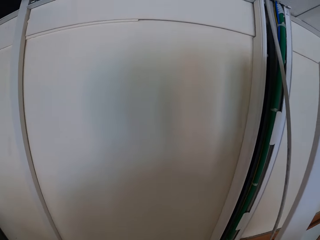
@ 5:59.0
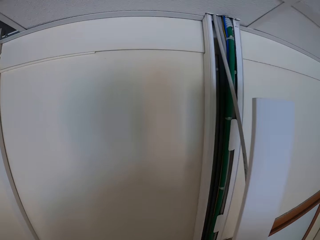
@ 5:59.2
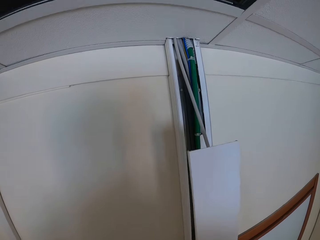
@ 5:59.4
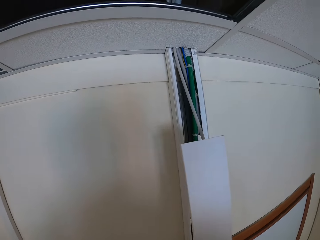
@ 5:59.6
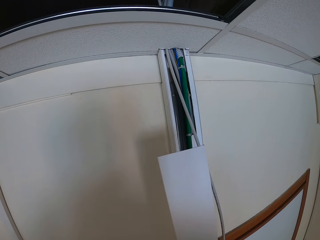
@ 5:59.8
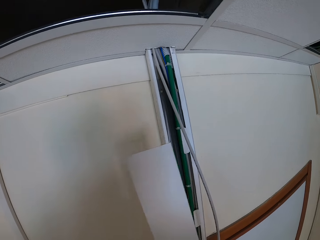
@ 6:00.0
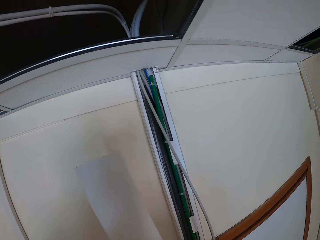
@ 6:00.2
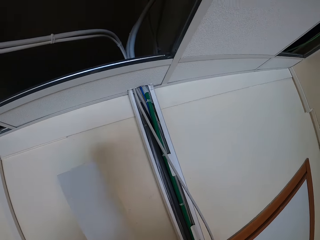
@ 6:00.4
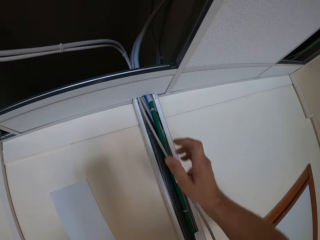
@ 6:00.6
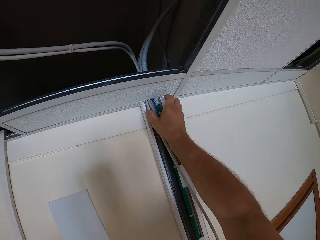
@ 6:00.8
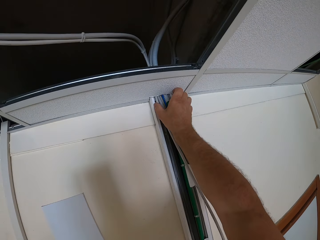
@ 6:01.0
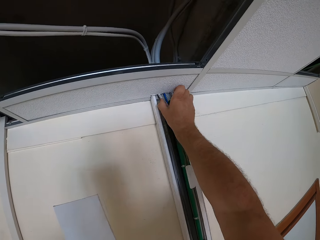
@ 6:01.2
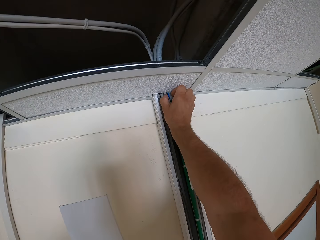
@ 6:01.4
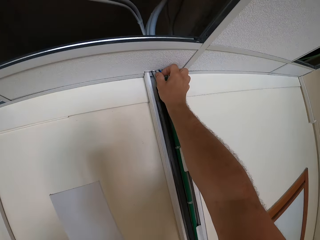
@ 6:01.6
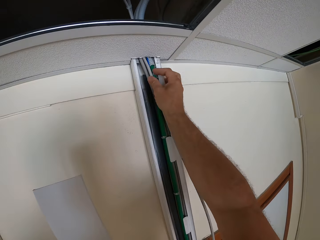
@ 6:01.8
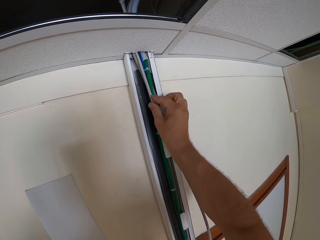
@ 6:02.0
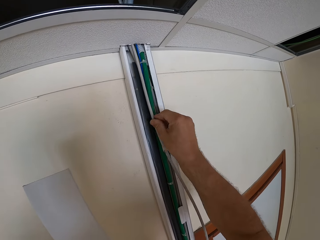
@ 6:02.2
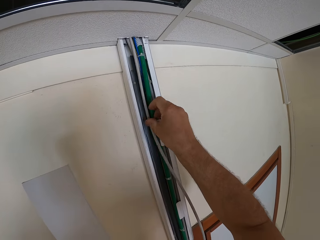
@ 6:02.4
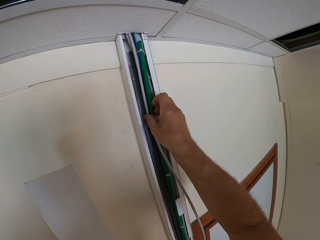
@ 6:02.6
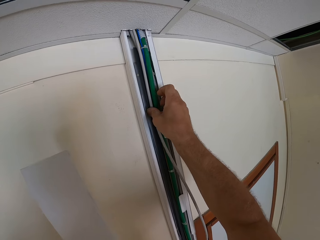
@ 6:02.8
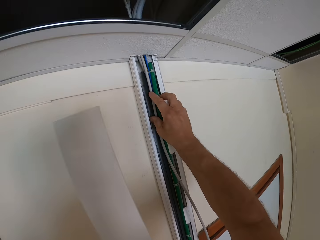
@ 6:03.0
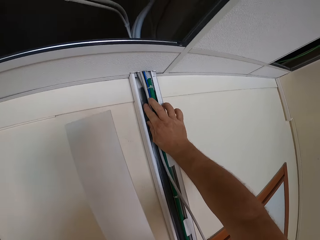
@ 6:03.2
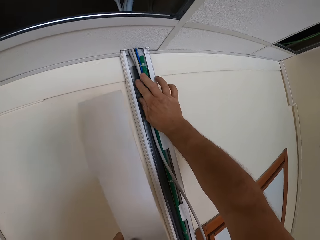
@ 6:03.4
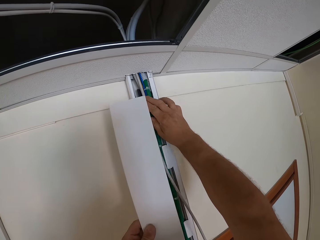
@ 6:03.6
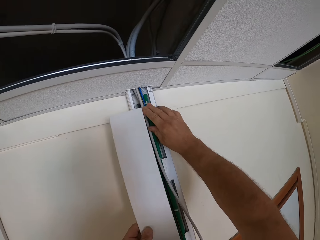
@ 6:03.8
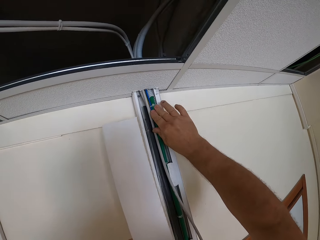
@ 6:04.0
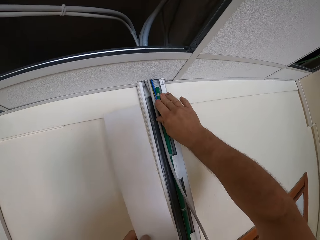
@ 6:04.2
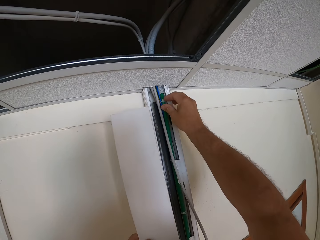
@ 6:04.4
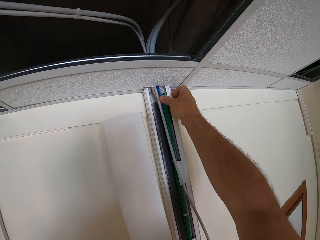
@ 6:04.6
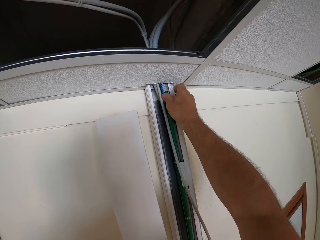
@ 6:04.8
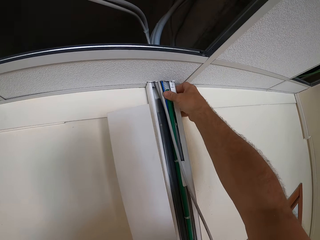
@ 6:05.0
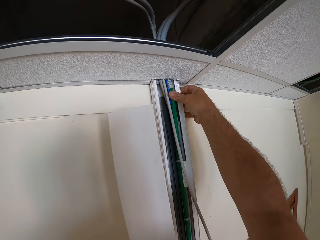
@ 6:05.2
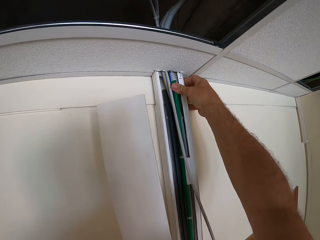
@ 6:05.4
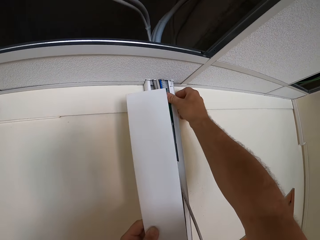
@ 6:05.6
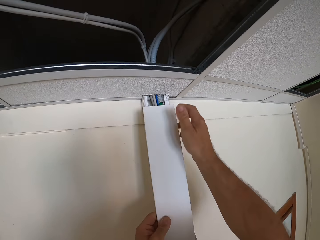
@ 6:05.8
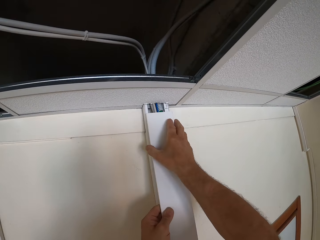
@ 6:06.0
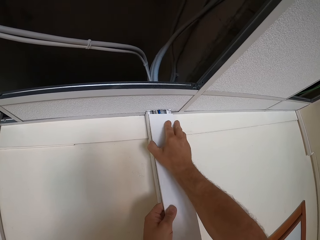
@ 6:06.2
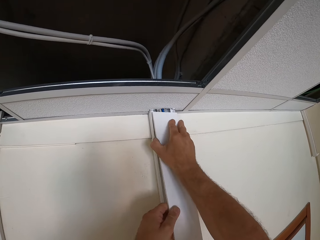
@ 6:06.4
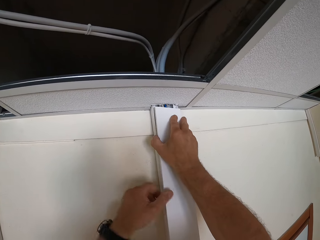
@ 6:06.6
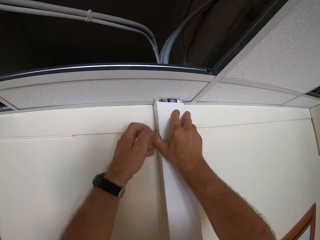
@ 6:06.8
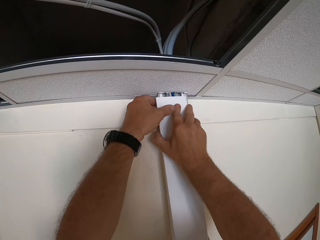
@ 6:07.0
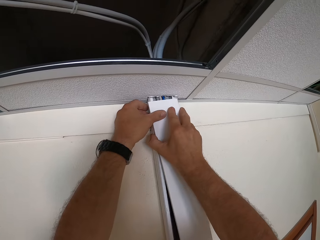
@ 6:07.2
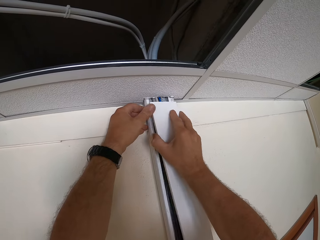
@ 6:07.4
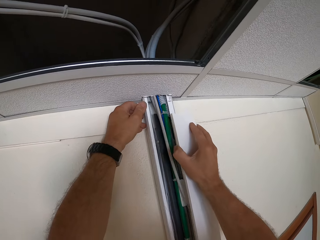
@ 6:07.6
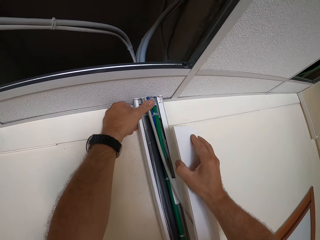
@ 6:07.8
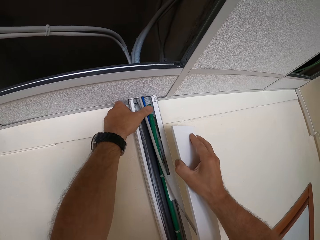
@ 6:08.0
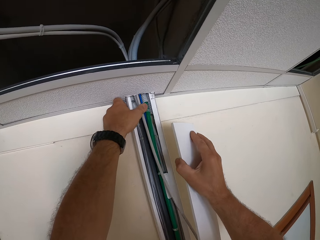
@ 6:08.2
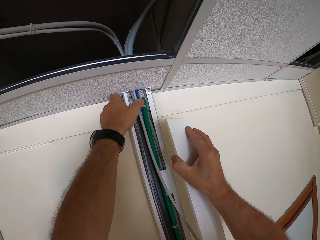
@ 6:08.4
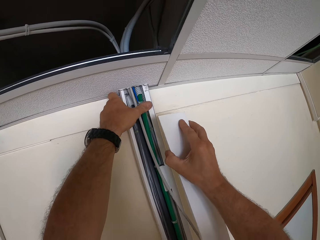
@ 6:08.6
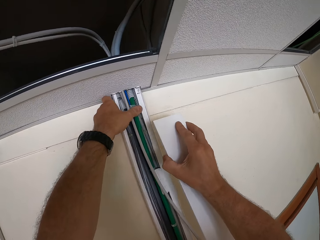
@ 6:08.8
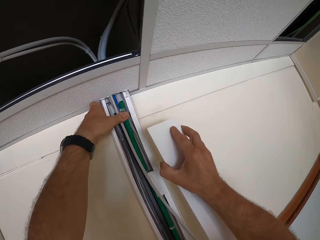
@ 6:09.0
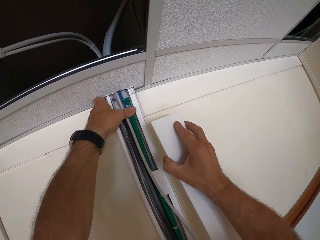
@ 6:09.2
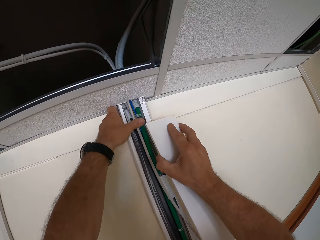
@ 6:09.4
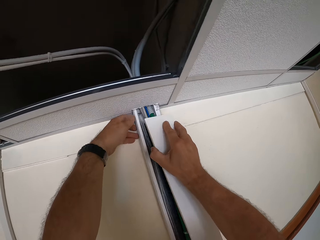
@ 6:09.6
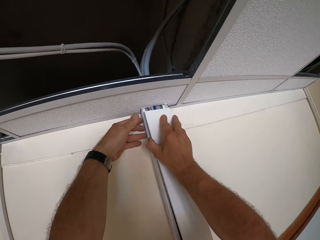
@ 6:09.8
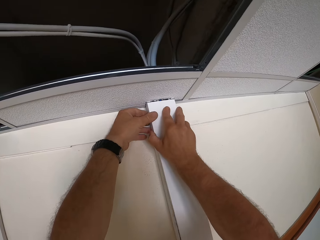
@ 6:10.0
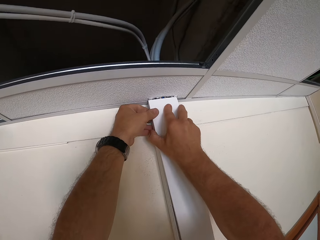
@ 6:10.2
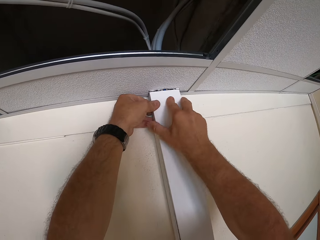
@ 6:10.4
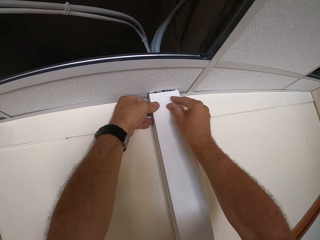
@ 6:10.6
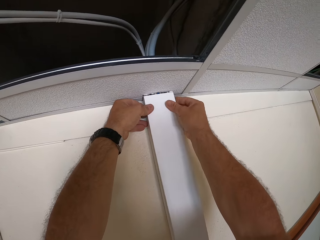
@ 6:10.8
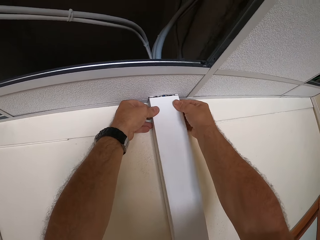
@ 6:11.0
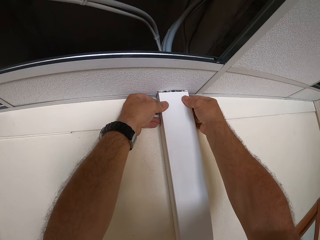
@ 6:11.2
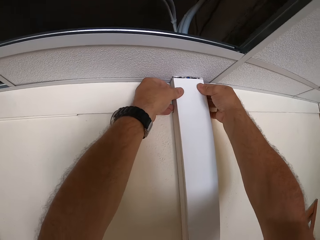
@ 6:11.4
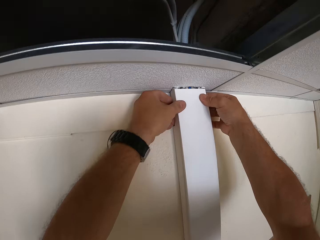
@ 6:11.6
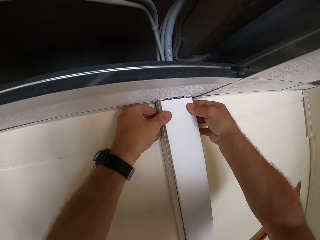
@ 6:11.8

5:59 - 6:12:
The camera wearer holds in the wire. He fixes the cables. He covers the wire casing. He removes the wire casing cover. He adjusts the wire with his left hand. He covers the wire casing.

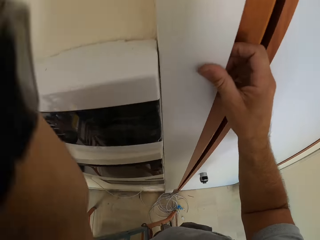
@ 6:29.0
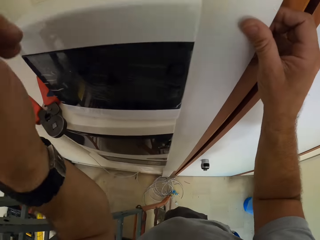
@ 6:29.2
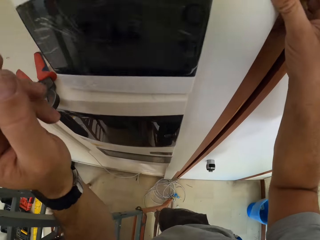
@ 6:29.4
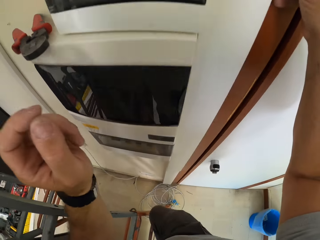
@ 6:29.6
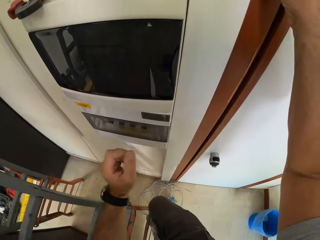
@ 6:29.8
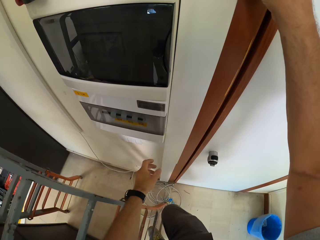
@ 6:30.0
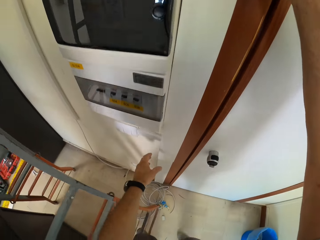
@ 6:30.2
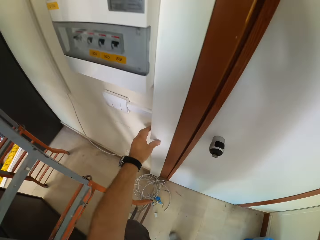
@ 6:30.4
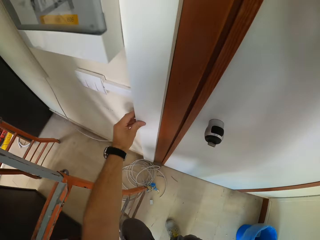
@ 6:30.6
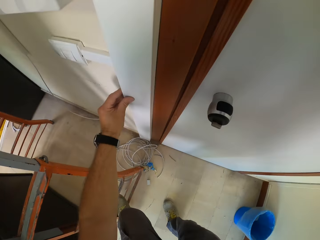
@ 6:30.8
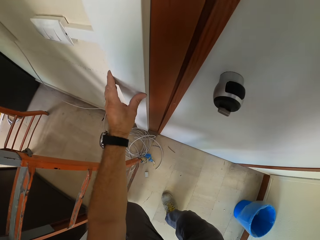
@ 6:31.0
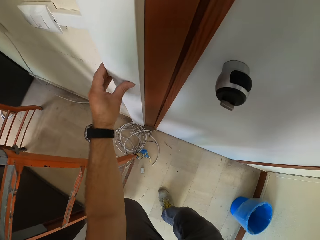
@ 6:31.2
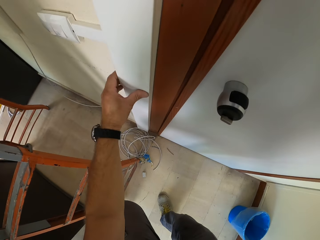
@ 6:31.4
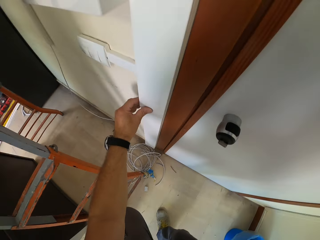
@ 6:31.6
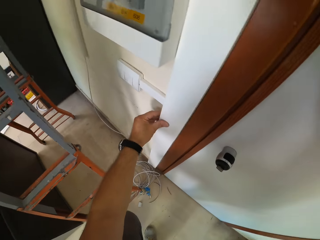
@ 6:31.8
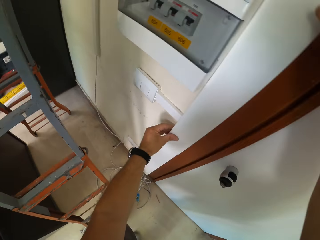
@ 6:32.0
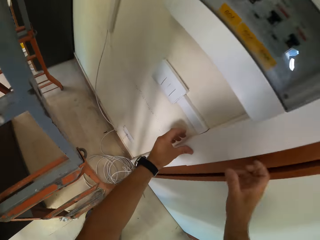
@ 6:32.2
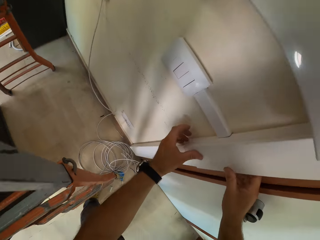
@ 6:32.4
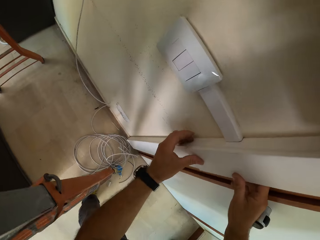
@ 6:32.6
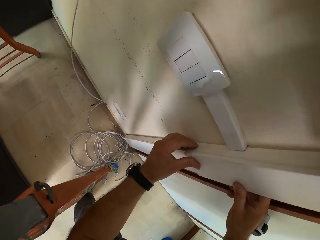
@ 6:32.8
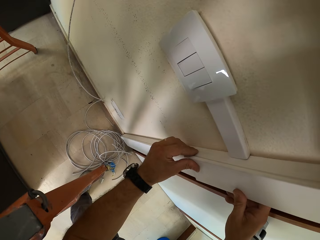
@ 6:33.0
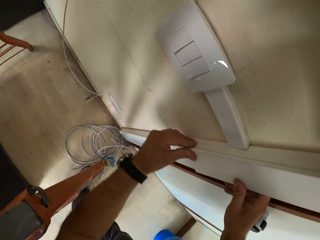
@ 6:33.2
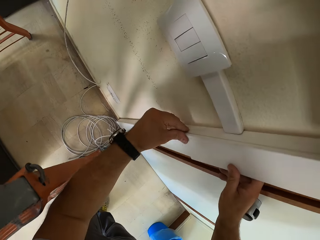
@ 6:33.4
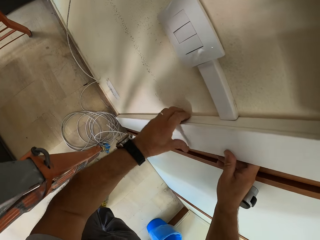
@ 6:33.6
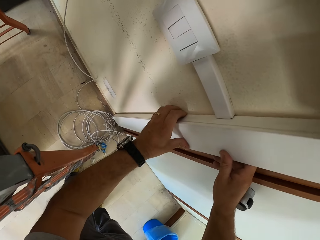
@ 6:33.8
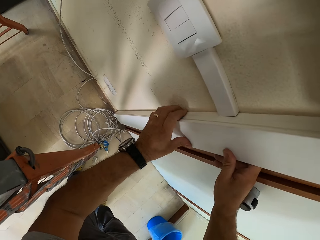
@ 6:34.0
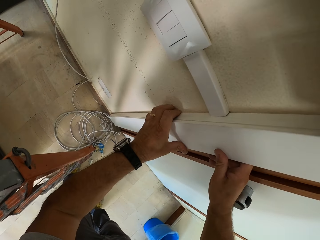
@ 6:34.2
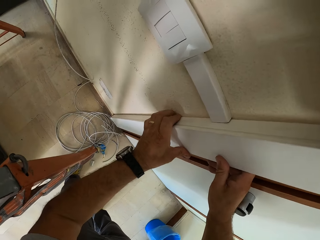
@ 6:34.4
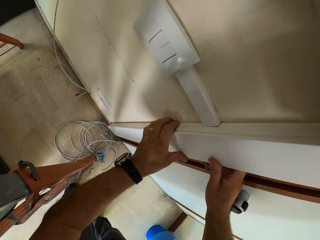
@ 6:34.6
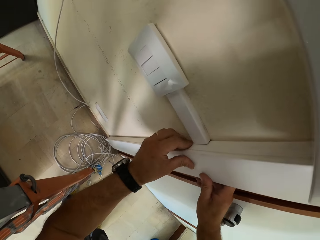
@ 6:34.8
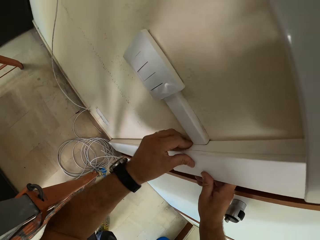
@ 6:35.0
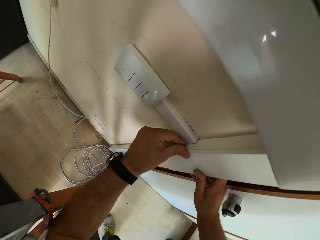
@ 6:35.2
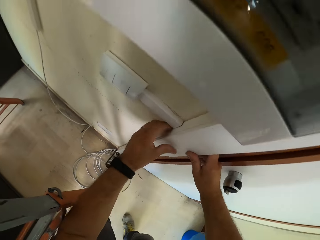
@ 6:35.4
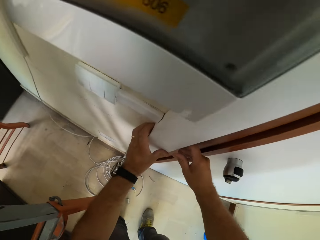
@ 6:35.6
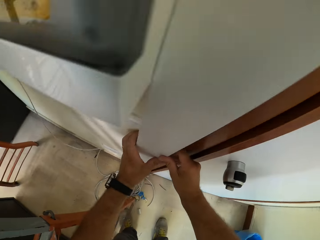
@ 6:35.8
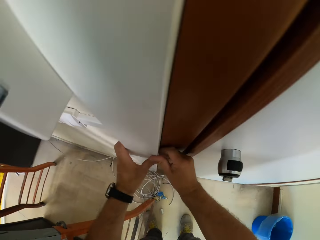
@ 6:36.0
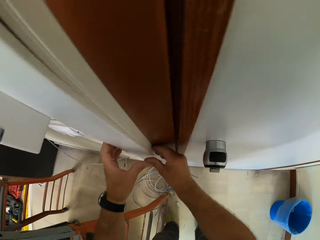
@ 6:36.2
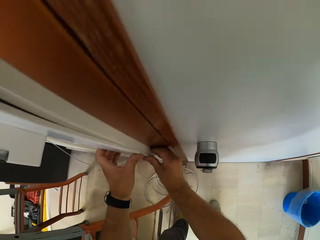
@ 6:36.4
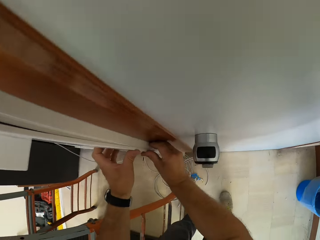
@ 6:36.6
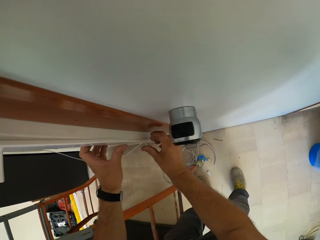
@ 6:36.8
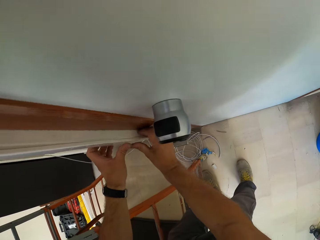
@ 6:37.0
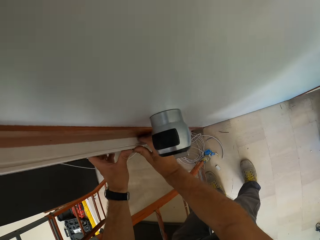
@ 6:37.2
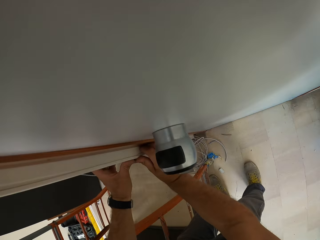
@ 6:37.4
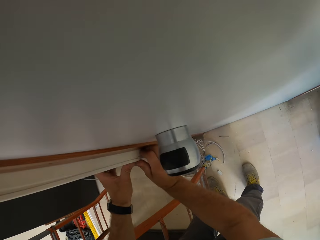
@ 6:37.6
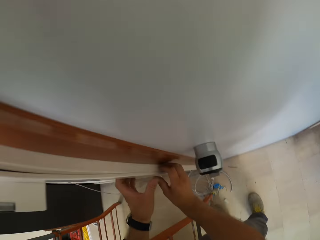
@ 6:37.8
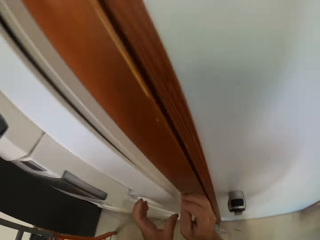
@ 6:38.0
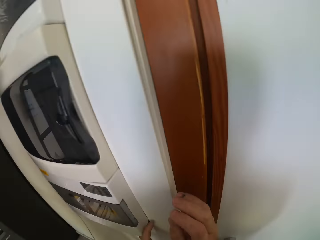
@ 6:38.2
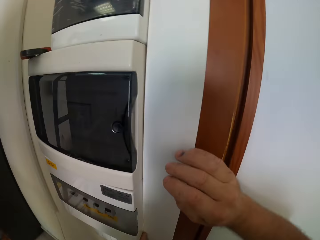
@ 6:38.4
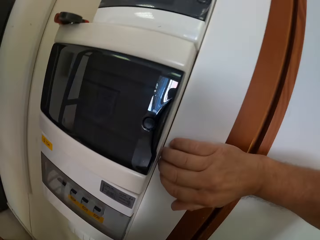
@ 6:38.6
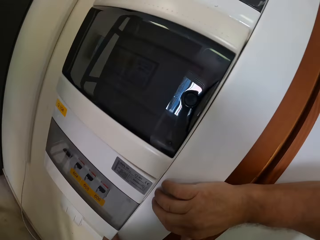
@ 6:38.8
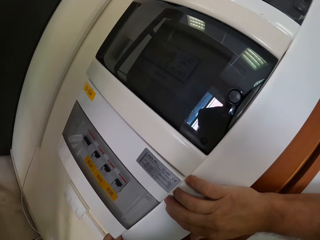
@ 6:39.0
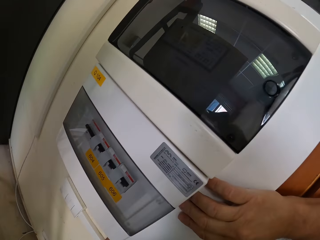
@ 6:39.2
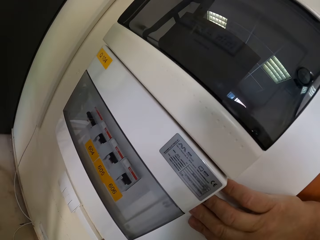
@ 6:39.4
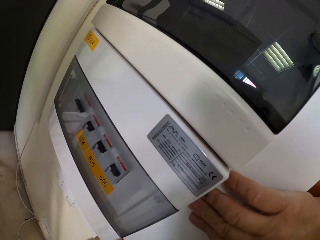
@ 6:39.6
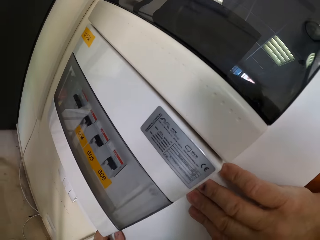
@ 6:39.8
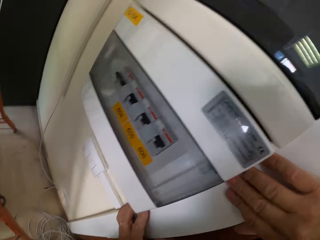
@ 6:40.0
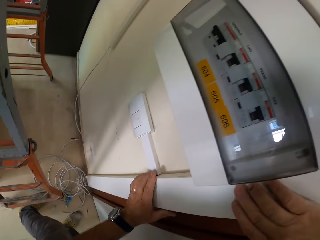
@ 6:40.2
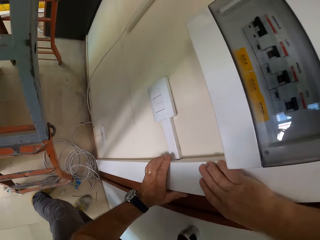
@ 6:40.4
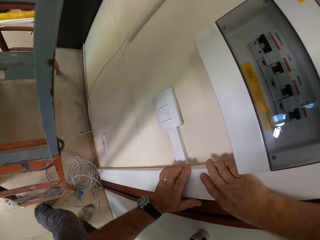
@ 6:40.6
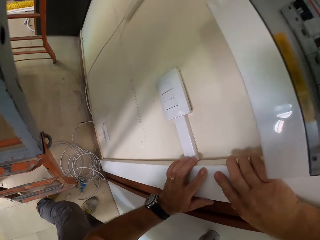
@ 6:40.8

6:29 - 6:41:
The camera wearer descends the ladder.
